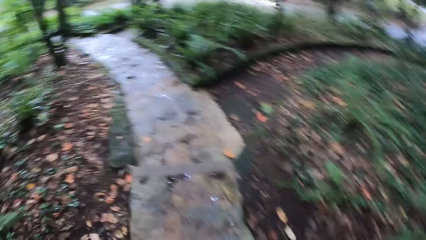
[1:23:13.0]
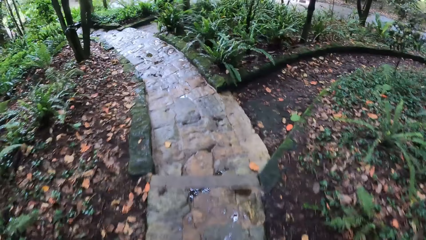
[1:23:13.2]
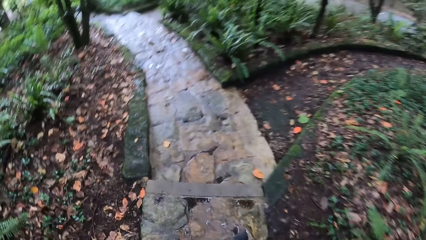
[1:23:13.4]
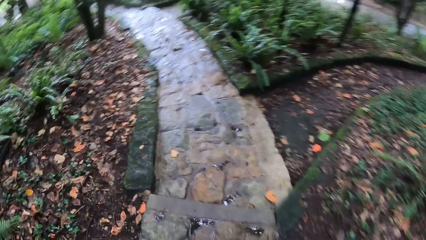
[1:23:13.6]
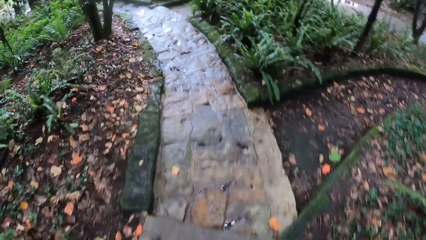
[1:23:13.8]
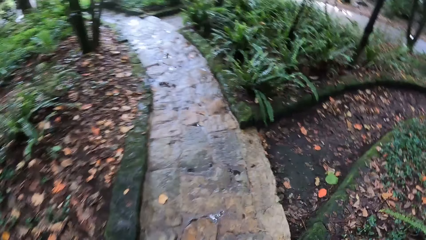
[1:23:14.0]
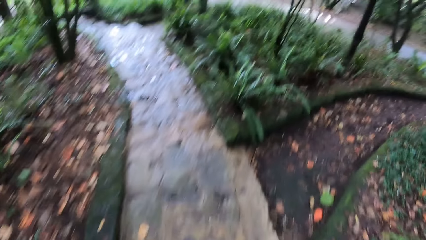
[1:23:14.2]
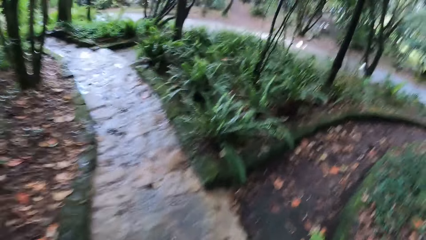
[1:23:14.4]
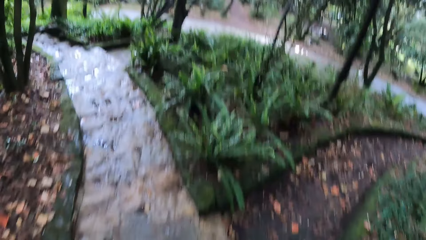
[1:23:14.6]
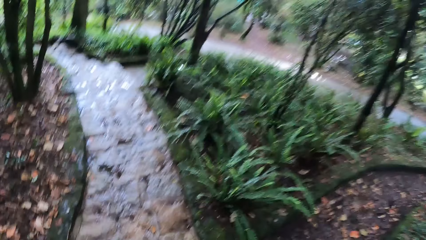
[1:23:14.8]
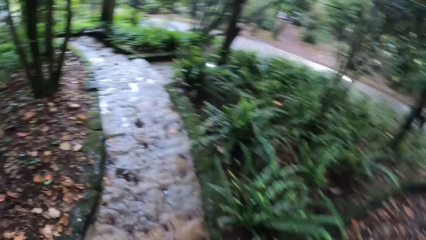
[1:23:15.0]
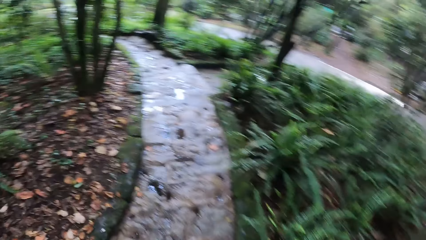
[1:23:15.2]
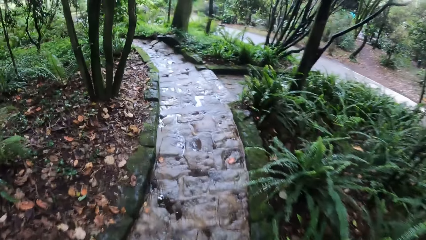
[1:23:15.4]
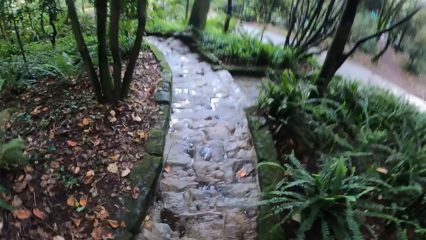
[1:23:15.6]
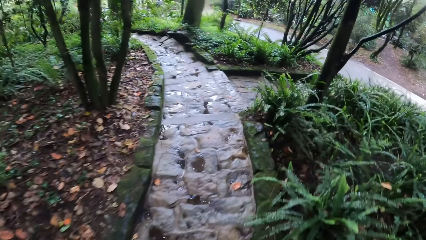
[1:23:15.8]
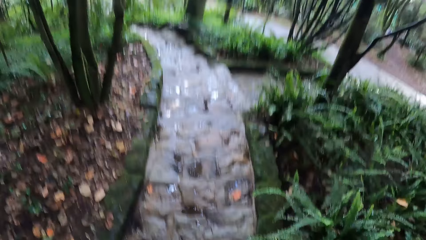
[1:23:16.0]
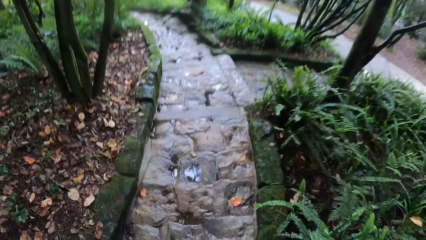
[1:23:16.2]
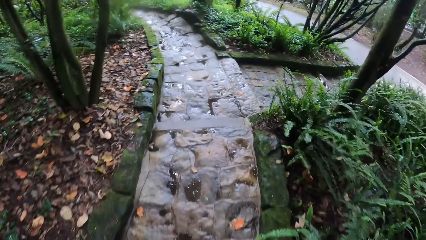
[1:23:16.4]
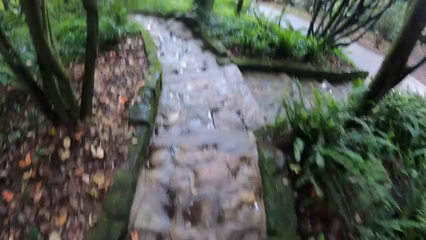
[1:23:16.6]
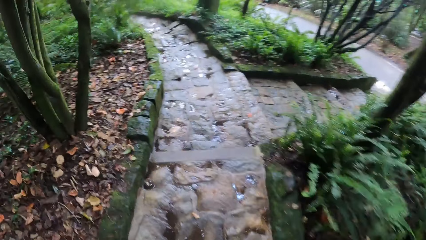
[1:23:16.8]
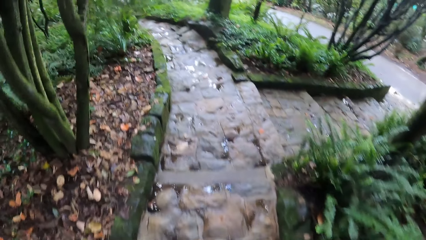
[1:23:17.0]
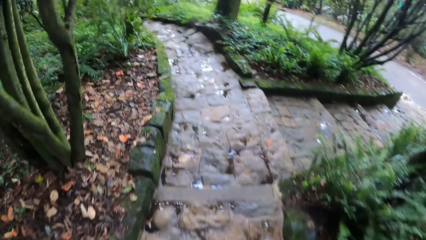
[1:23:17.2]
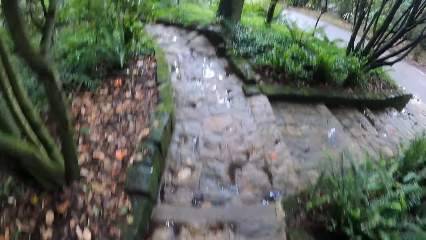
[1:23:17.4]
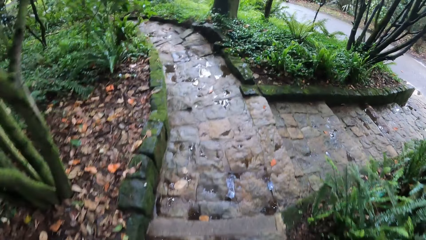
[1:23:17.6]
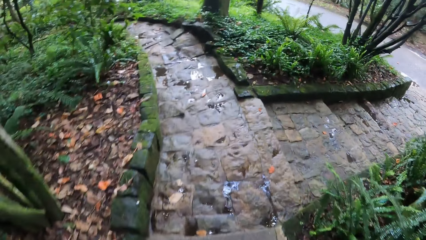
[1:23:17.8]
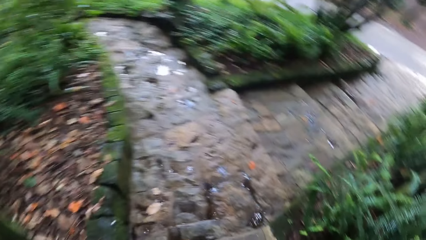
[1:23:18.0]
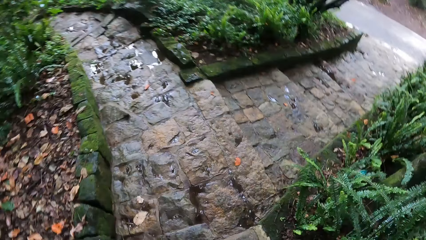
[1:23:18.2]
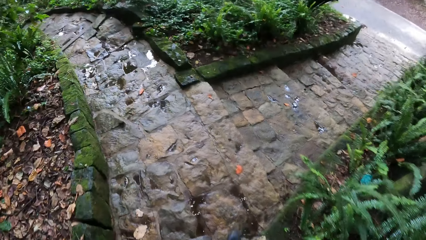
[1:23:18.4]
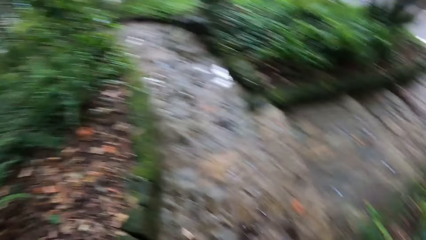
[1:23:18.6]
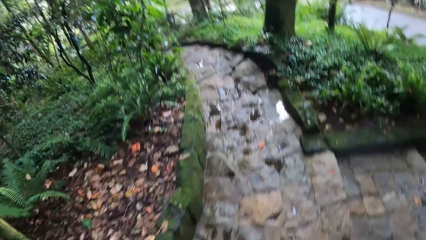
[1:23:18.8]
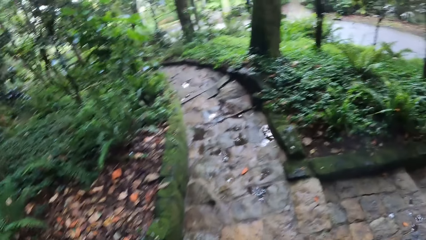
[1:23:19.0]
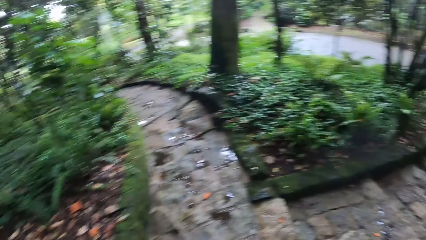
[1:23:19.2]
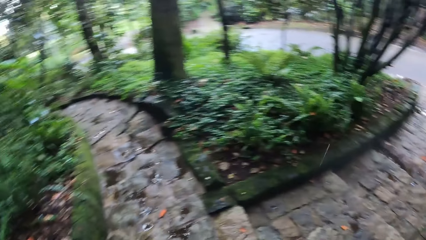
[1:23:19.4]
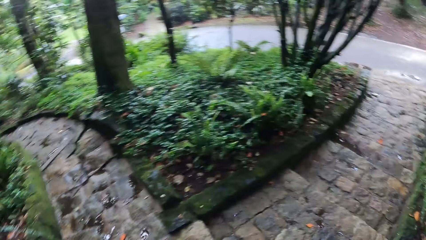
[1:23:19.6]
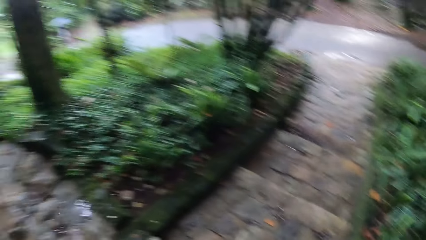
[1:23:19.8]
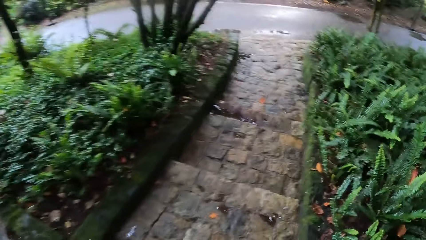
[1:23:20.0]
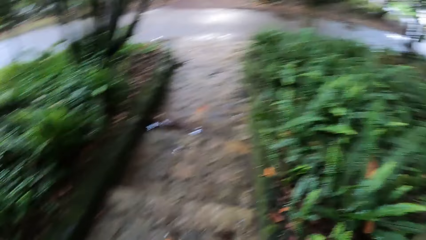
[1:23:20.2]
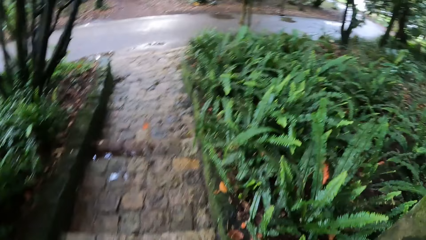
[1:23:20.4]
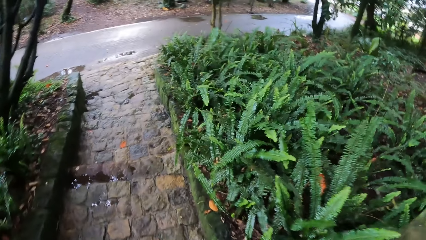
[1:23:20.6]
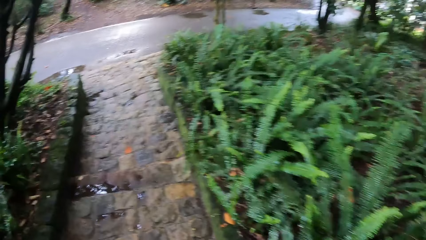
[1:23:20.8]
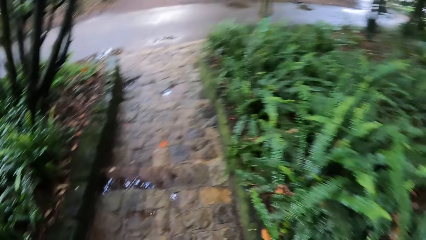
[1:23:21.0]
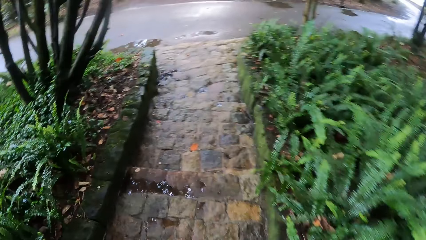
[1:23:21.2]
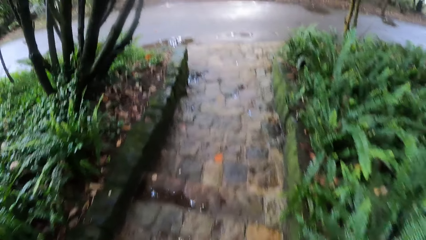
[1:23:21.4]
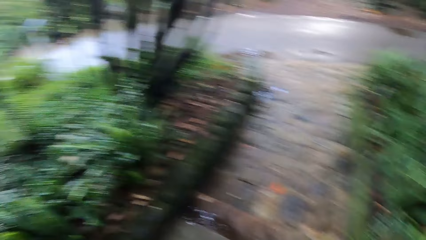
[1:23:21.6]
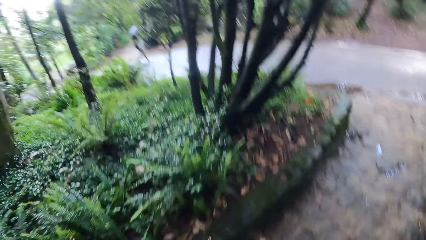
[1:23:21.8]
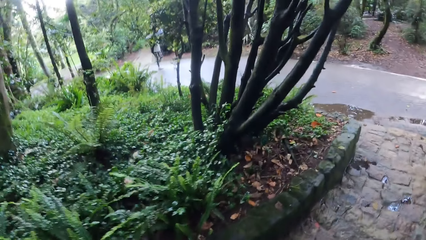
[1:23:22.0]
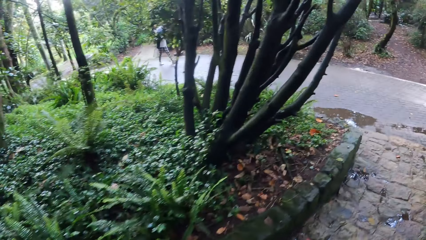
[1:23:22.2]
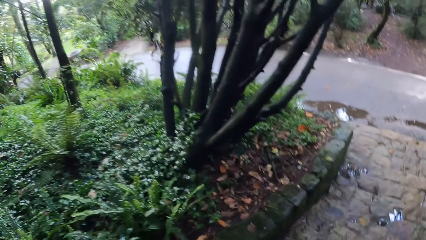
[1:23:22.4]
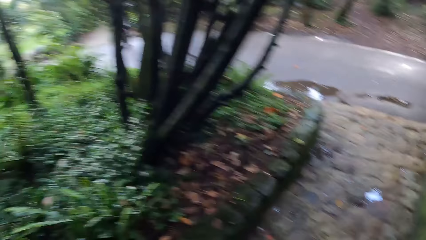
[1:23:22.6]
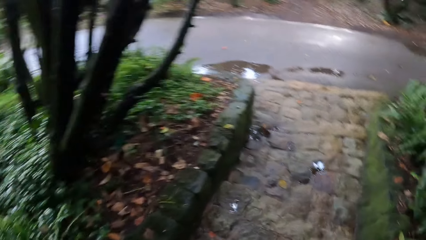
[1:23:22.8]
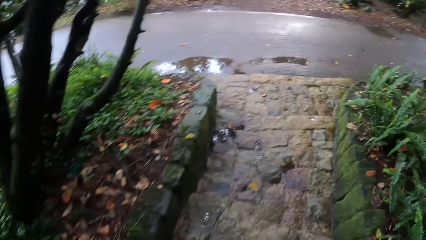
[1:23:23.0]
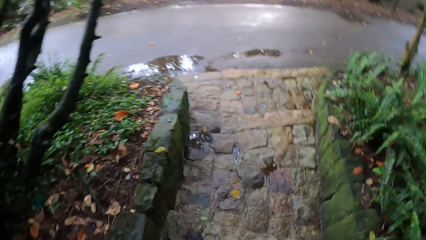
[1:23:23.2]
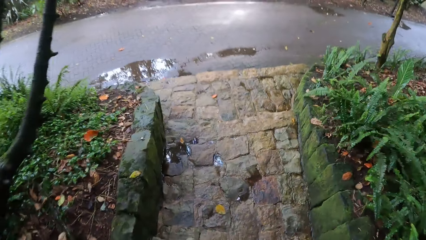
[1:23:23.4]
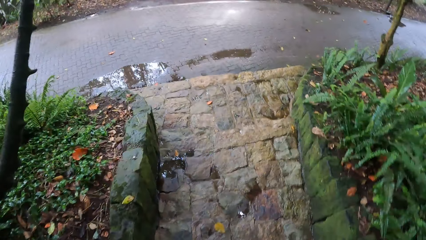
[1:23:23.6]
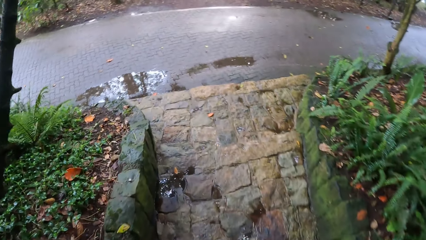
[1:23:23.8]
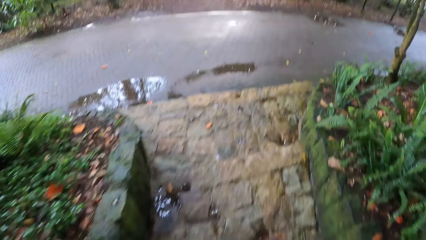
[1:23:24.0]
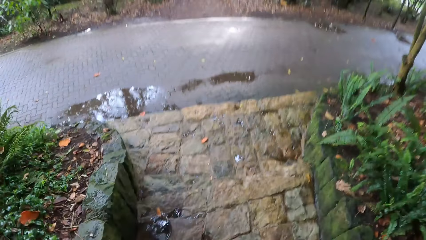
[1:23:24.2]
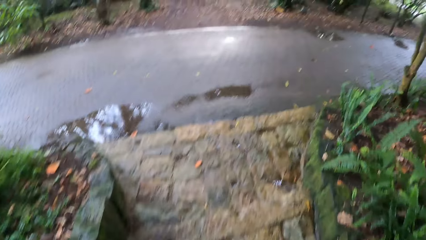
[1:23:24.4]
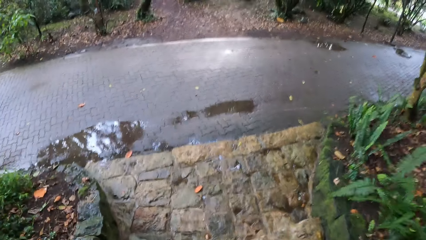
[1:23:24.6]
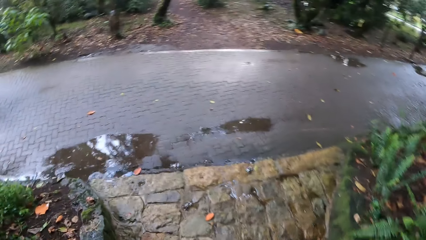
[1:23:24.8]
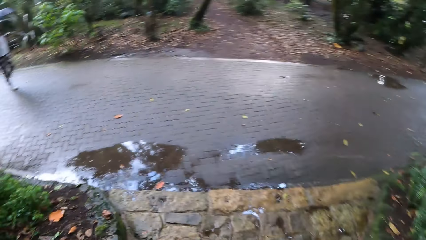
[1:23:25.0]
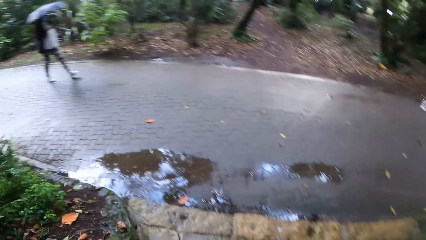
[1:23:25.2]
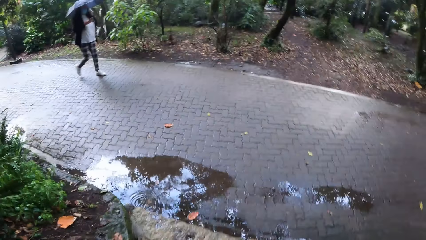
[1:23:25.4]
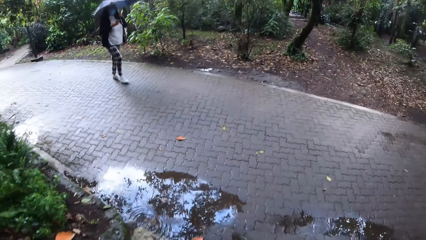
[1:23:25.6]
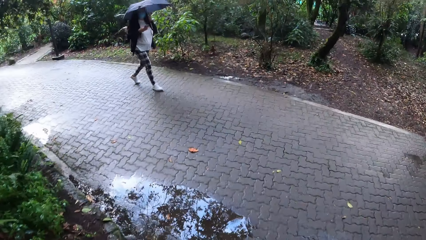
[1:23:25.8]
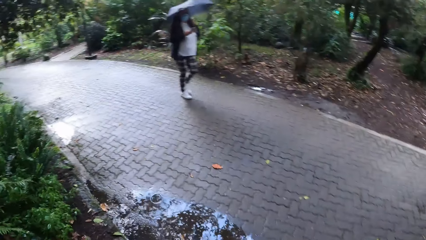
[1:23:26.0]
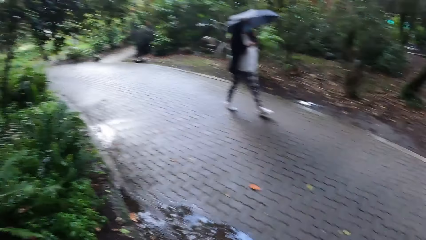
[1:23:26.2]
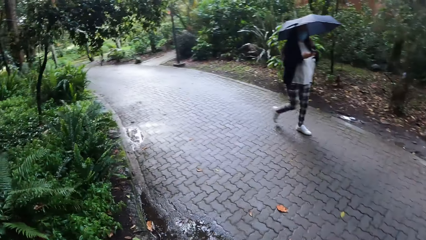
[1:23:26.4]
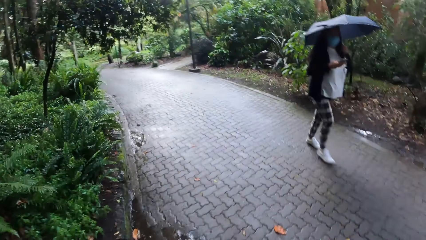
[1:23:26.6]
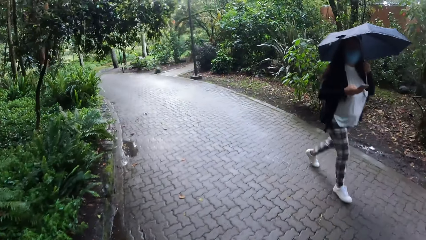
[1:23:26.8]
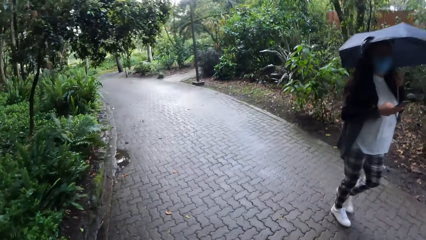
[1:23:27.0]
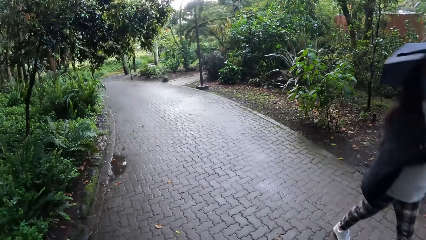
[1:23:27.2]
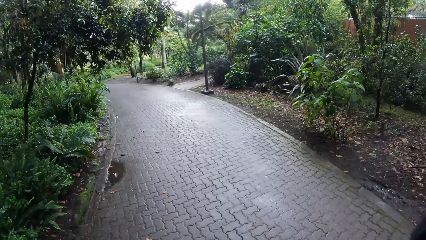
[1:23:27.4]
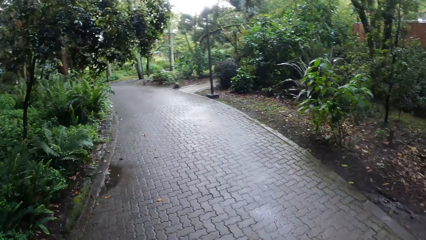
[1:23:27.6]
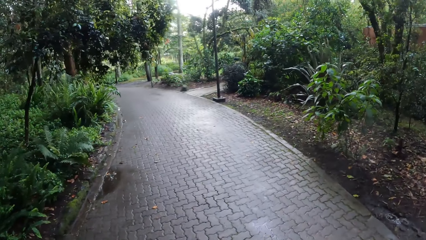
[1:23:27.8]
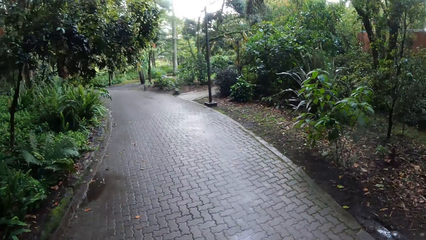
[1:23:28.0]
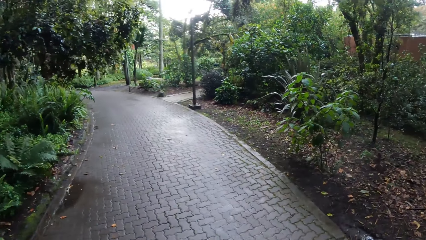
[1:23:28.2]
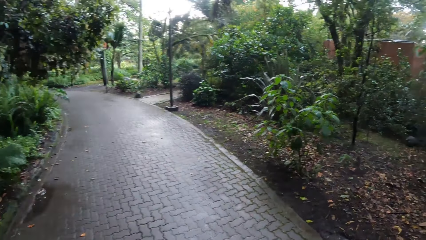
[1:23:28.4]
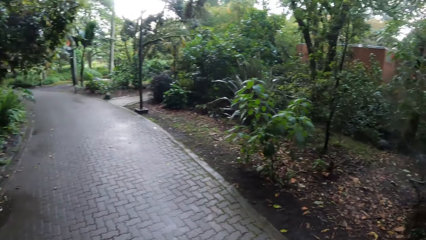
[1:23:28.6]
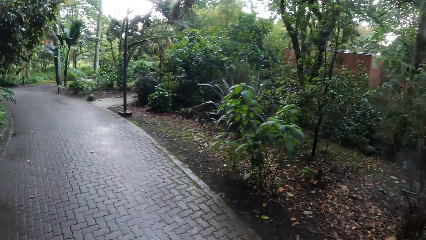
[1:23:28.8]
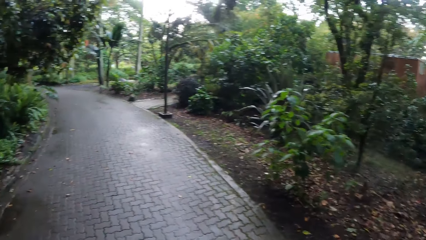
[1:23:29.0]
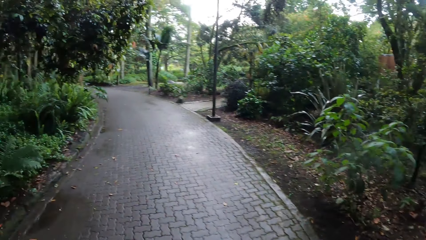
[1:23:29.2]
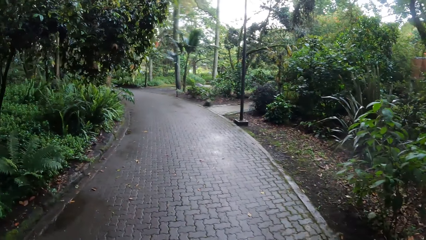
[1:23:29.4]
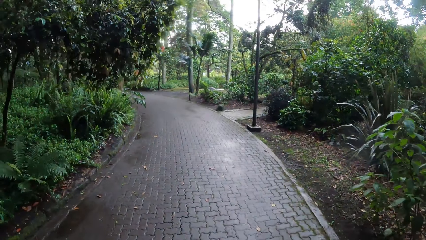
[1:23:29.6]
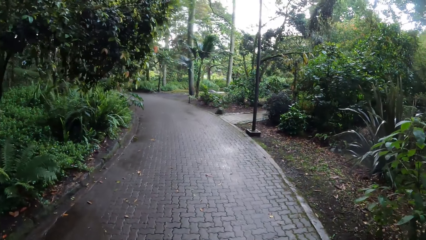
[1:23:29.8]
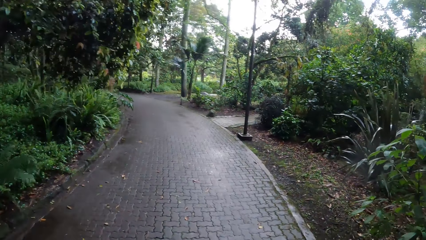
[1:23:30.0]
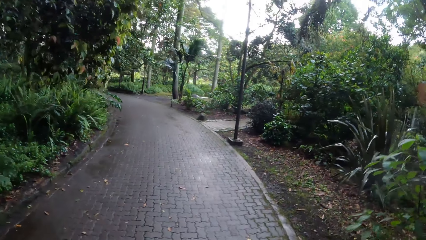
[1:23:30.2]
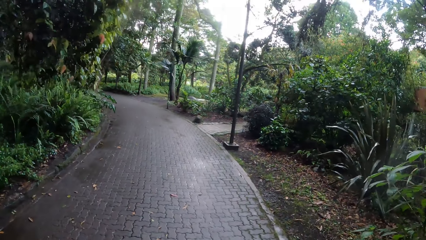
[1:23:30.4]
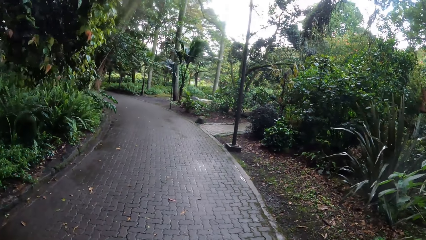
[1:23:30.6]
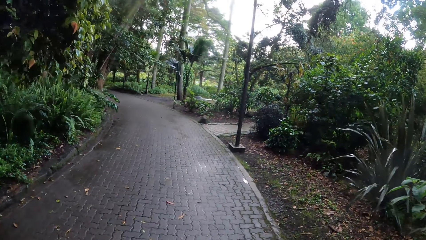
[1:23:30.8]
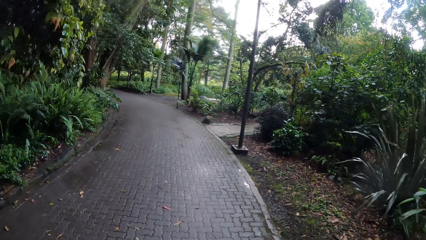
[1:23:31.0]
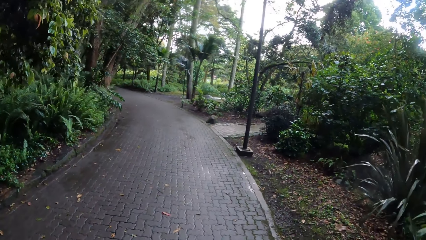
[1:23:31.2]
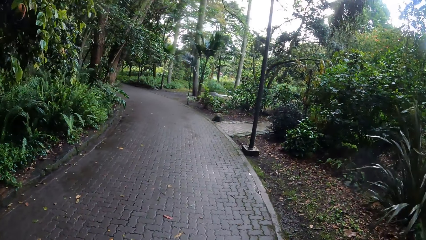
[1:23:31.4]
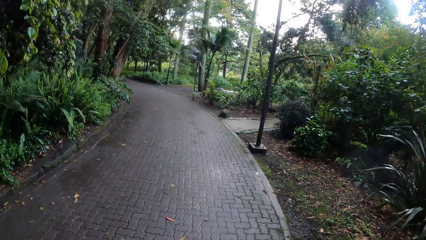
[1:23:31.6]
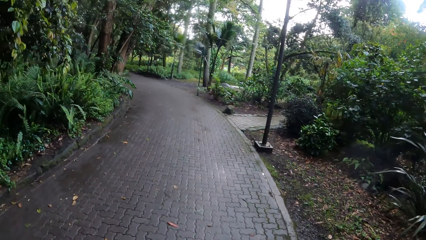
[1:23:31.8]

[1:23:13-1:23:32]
A woman walks past the camera wearer.
